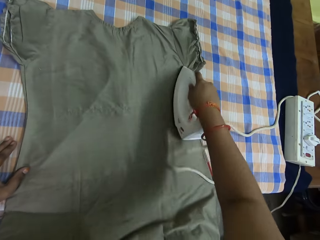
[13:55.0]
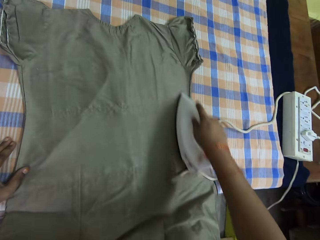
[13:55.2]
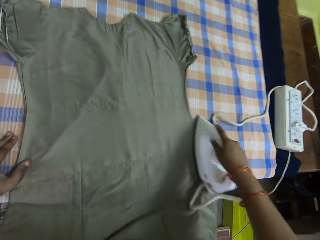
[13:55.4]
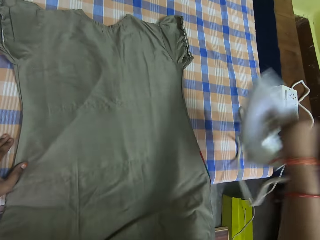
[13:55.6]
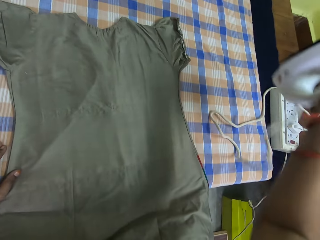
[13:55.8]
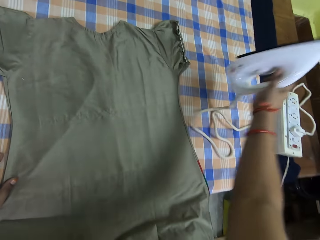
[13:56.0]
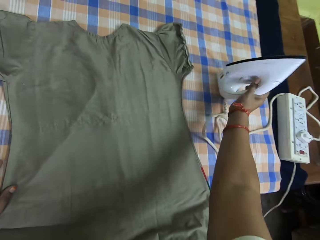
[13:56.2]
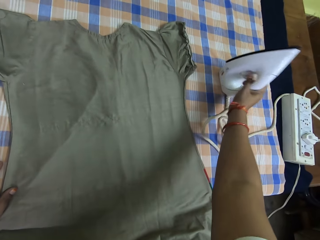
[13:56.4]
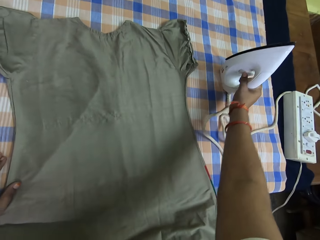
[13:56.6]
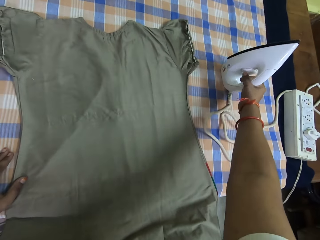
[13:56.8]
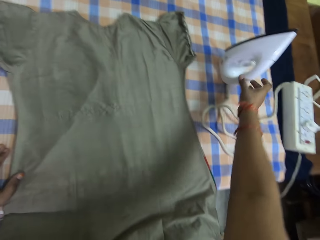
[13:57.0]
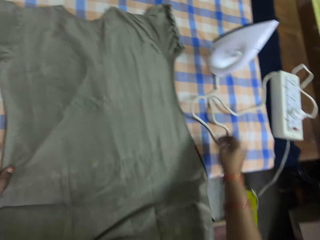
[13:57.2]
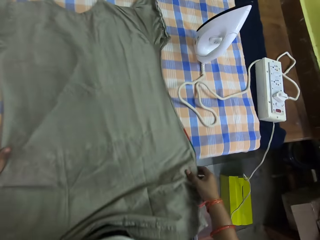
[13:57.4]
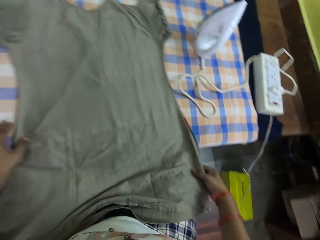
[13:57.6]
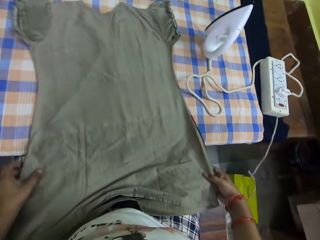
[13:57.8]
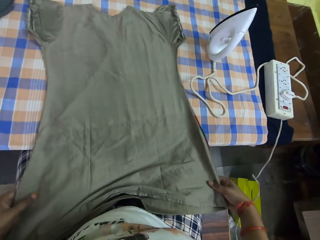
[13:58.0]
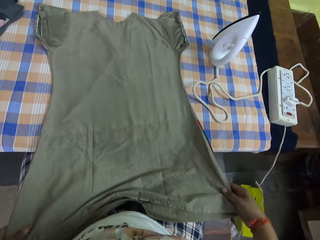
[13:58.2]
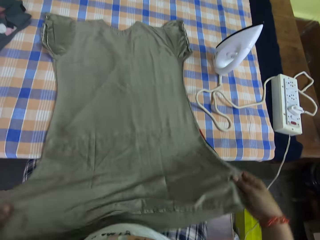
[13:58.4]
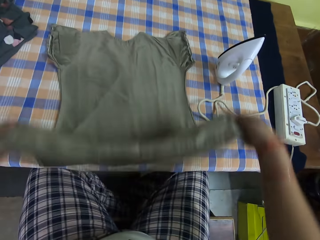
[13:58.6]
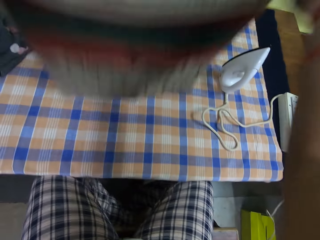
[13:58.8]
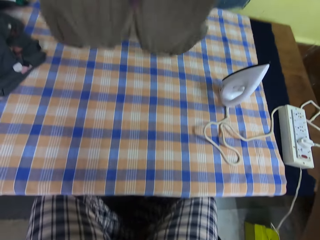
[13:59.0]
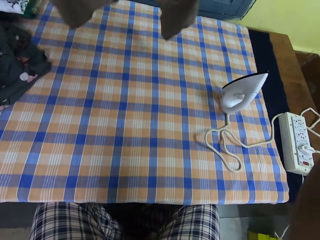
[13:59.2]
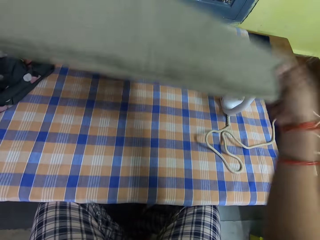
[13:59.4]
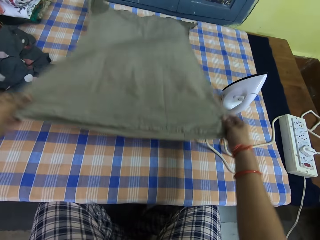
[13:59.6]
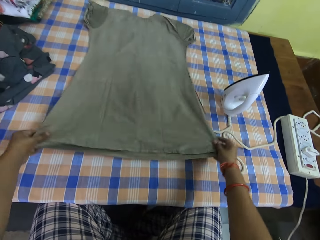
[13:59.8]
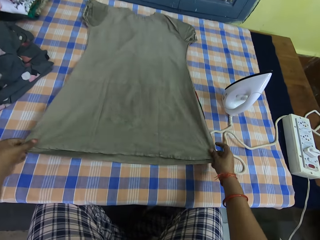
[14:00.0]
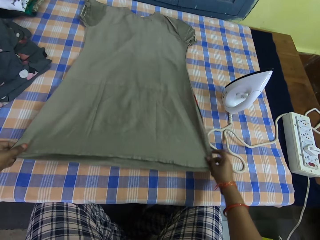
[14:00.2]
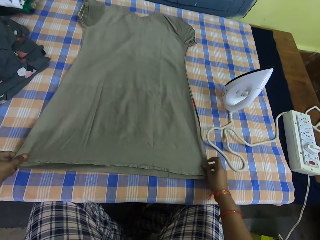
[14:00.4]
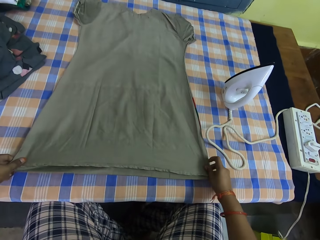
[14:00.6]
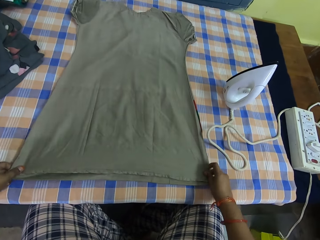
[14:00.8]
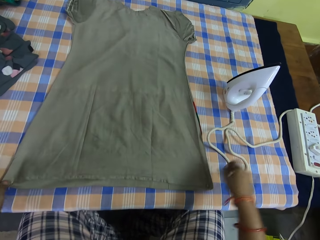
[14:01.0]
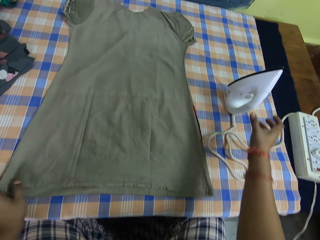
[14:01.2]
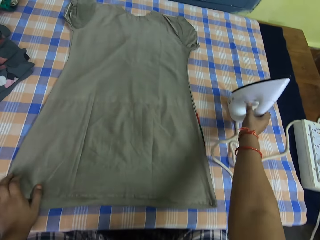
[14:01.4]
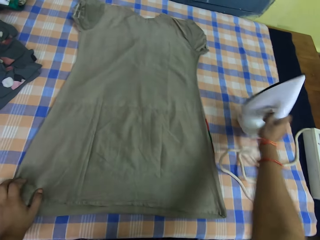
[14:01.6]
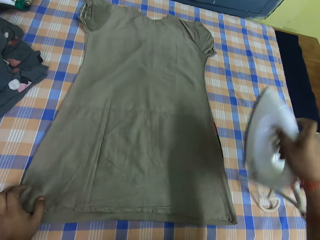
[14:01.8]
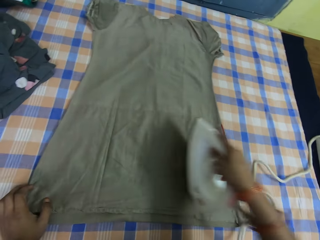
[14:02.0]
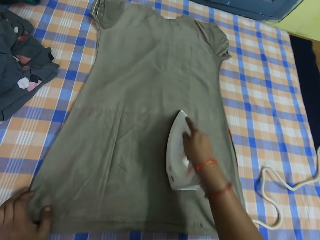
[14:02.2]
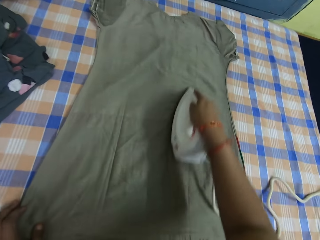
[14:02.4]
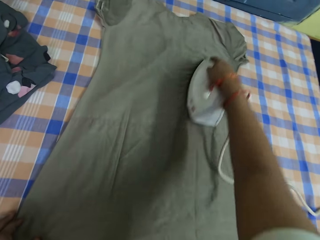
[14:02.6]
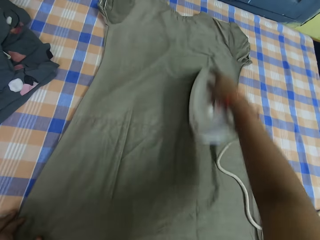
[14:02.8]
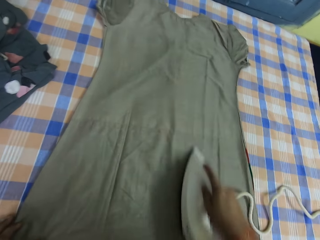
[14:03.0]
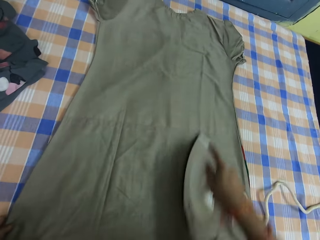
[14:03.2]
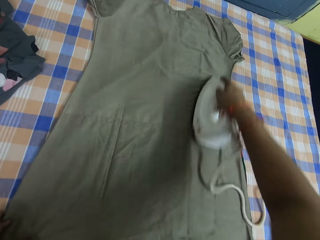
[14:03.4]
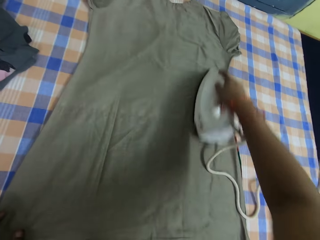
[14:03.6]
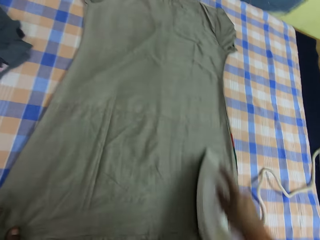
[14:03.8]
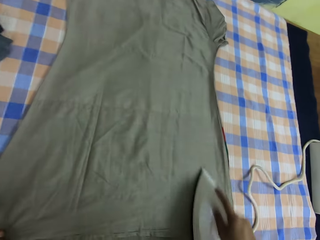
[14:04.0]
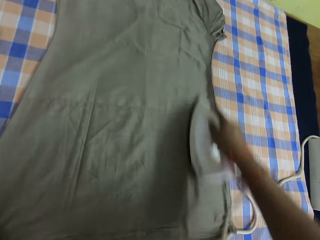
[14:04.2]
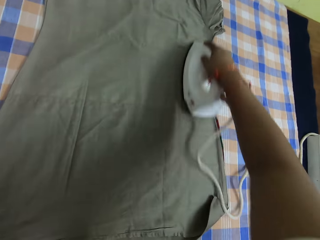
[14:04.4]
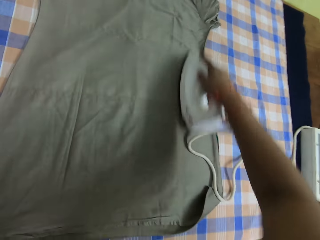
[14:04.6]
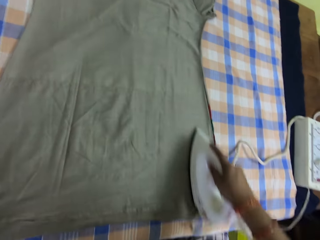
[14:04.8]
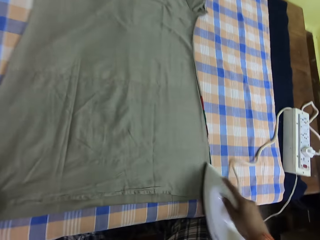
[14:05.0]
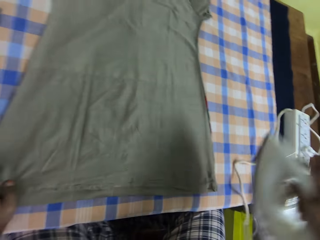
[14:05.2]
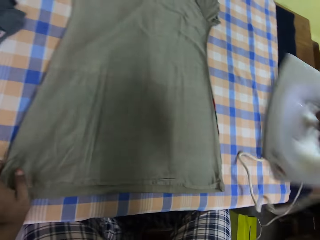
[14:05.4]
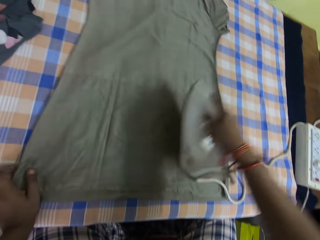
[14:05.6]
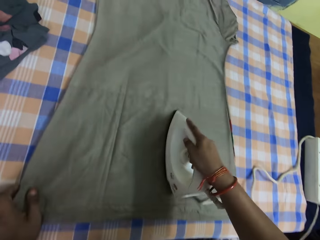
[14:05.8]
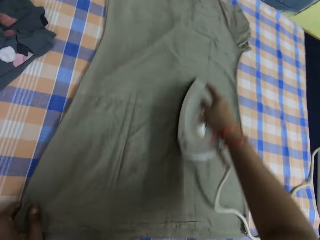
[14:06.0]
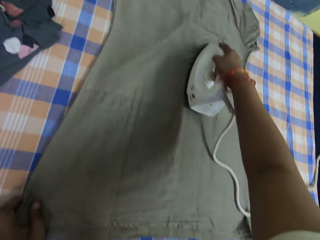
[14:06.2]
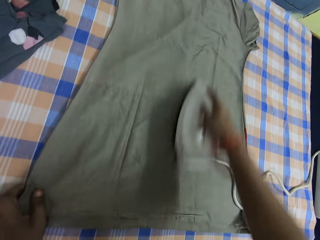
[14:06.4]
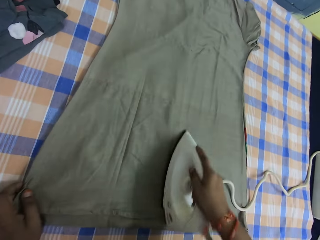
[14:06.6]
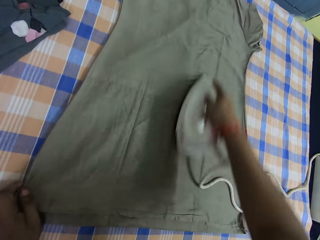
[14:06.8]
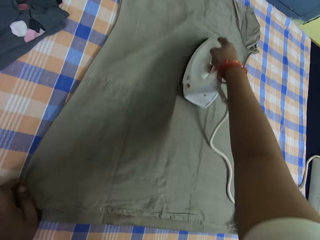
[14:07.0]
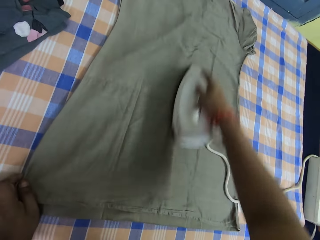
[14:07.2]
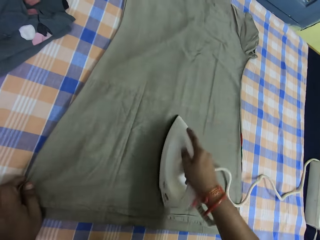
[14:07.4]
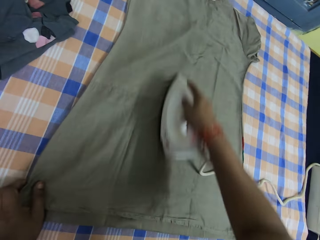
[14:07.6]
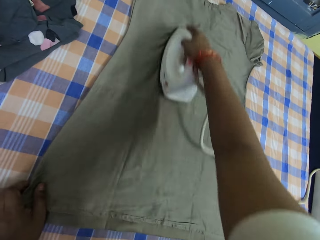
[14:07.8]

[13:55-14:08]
The camera wearer lifts the iron box. He places the iron on the table. He pulls back the right hand. He holds the cloth. He stretches the cloth. He adjusts the cloth on the table with both hands. He lifts the cloth. He drops the cloth on the table. He holds the cloth. He pulls the cloth. He picks up the iron box. He lifts the iron box. He holds the cloth on the table with his left hand and smoothens the cloth on the table with a pressing iron in his right hand.

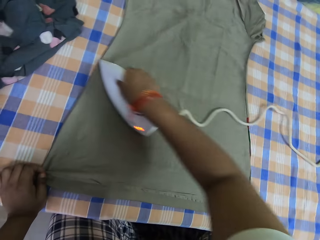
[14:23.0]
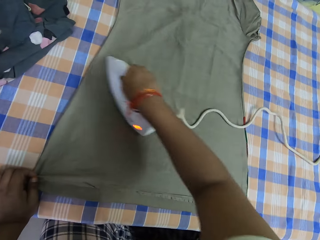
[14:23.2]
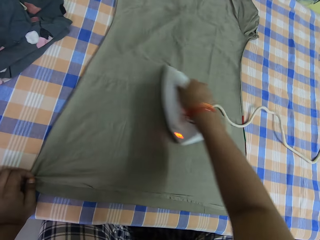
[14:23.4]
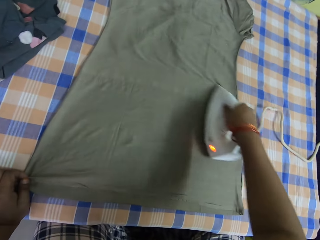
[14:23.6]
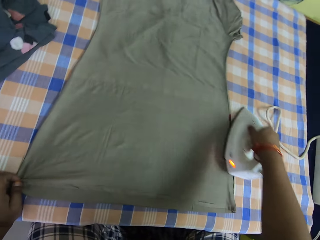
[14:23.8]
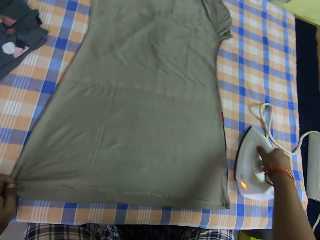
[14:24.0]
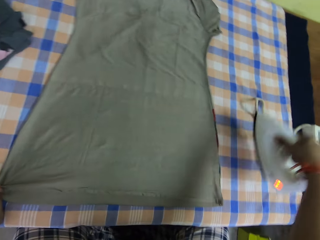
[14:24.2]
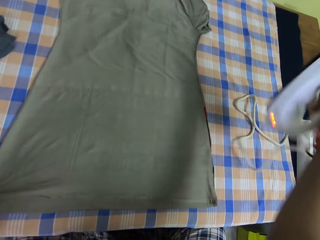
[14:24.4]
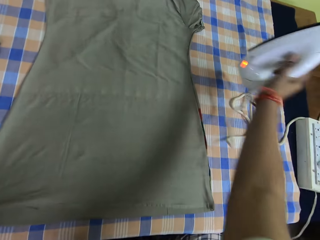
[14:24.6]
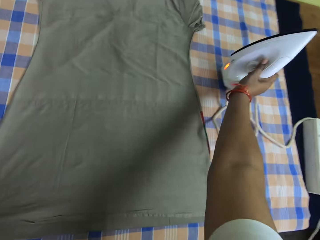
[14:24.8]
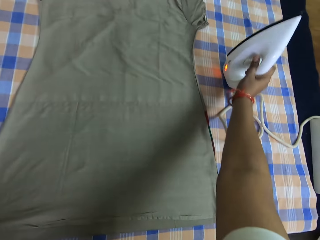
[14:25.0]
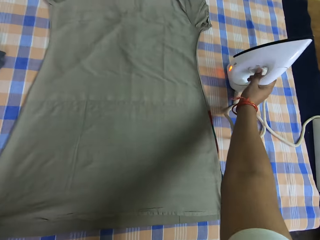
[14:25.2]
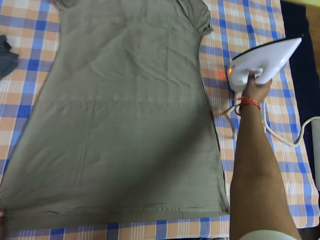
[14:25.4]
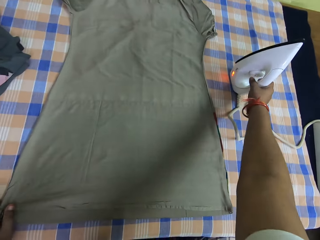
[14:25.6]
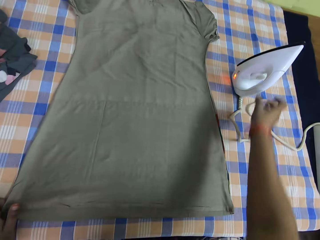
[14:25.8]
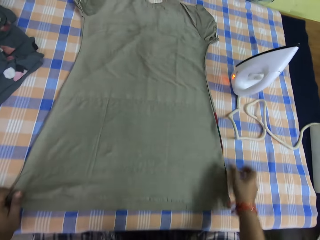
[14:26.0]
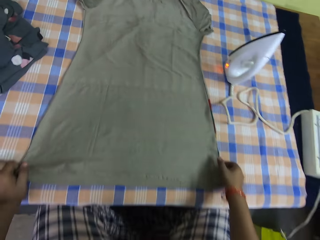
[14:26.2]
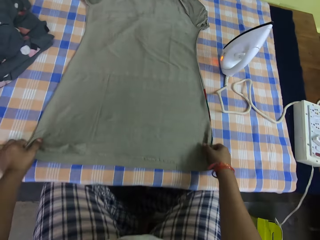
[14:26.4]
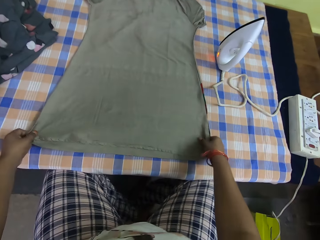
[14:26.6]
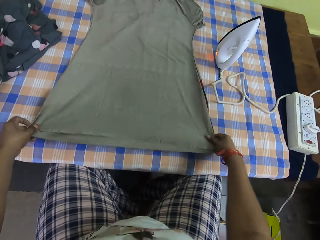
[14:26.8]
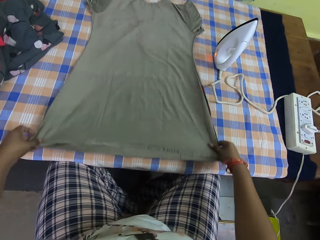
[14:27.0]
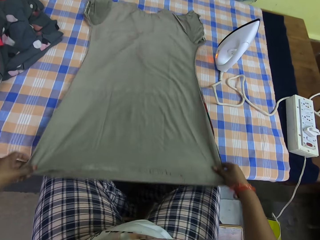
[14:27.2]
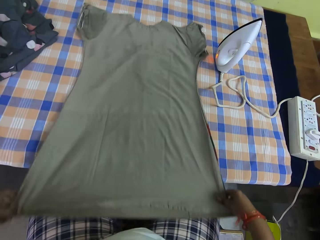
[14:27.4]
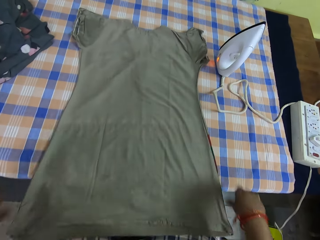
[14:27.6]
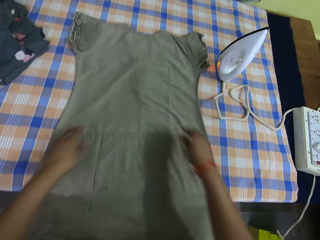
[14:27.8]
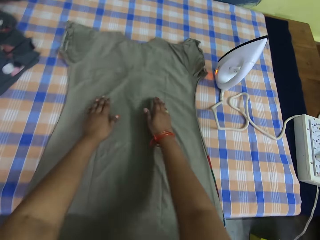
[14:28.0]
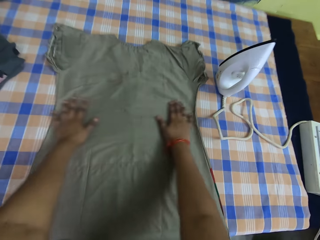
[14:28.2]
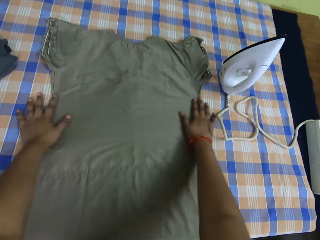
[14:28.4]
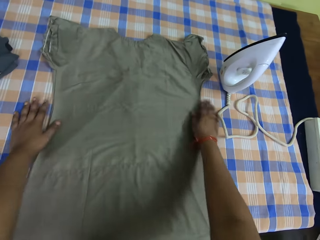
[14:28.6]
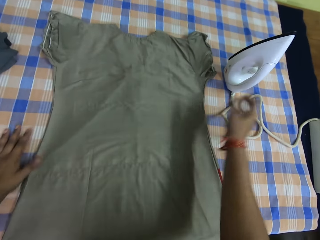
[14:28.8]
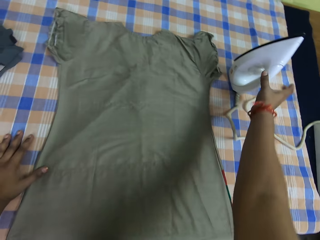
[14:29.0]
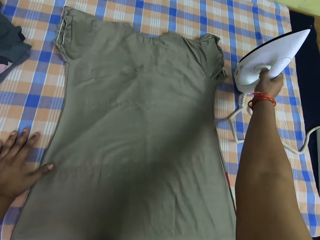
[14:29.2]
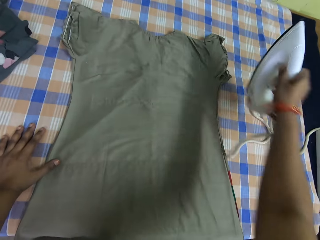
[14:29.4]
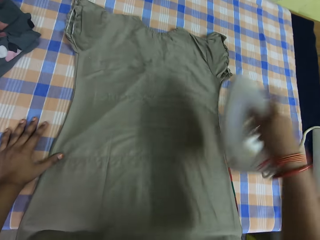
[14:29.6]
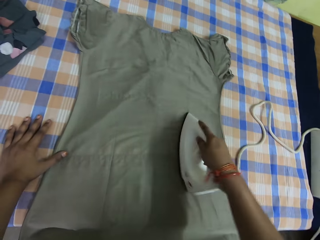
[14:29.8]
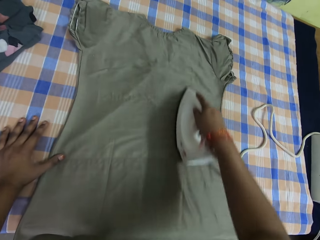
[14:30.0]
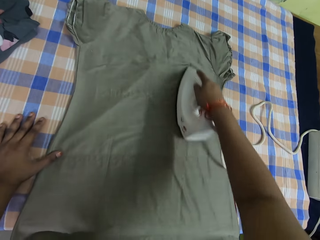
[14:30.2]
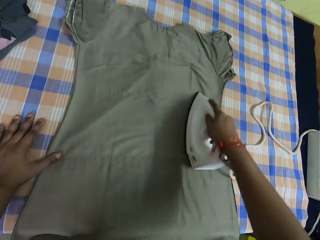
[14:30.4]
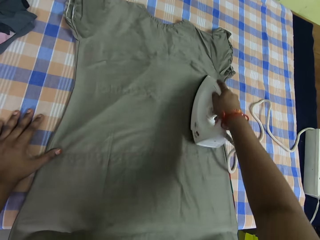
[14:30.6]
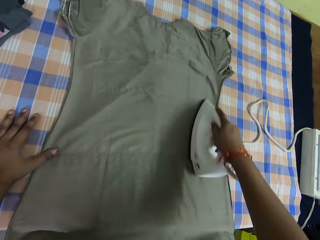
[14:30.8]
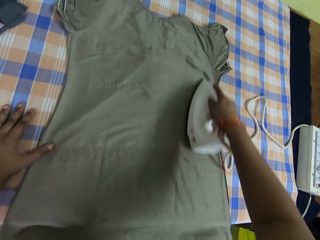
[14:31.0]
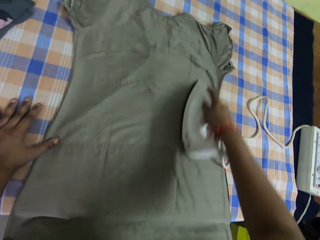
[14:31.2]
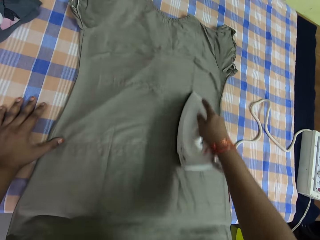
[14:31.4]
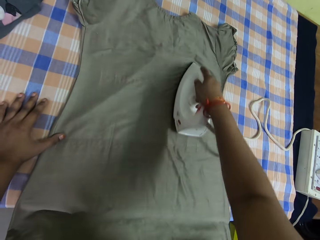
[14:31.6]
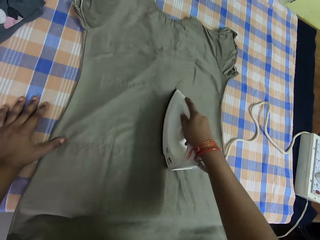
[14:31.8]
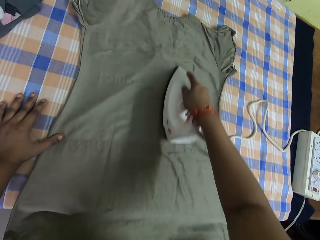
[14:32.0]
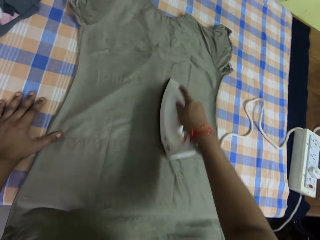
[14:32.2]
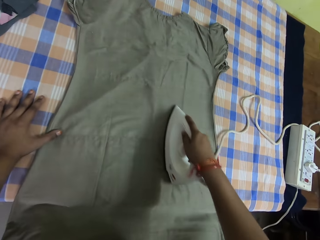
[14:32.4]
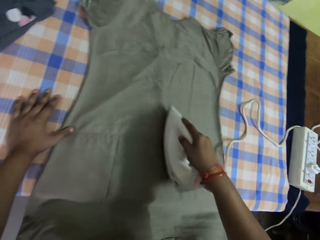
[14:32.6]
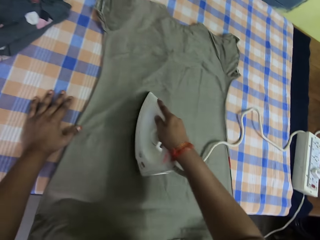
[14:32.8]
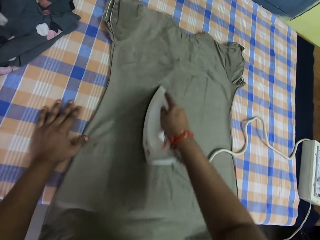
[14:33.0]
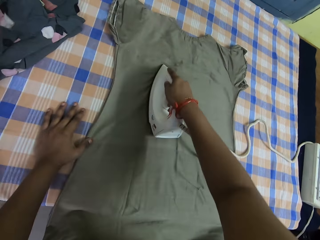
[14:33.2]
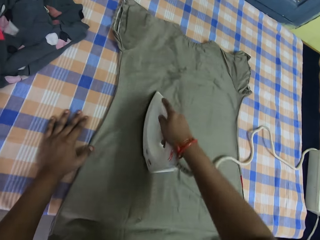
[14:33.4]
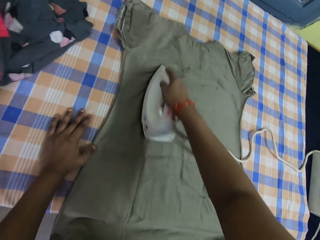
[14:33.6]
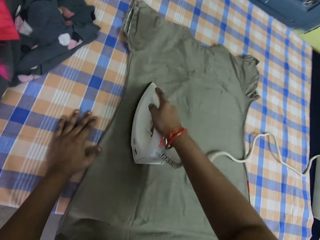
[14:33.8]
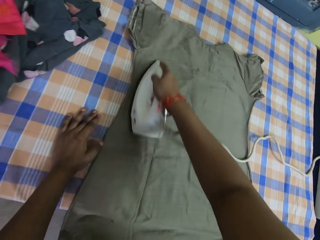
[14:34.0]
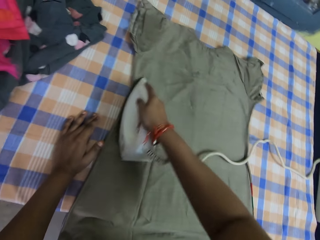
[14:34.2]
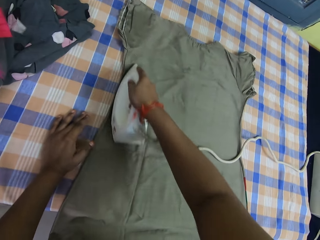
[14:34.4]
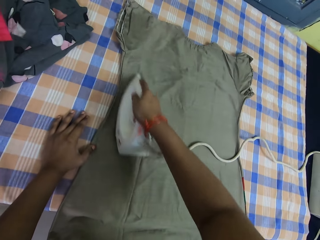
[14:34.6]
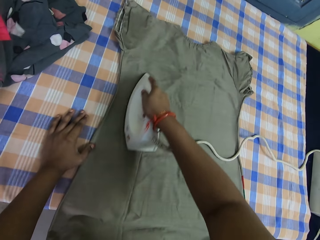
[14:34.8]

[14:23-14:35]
The camera wearer lifts the iron box. He places the iron on the table. He lets go of the iron box. He holds the cloth. He lifts the cloth. He adjusts the cloth on the table with both hands. He pulls the cloth. He lets go of the cloth. He stretches the cloth. He picks up the iron box. He lifts the iron box. He holds the cloth on the table with his left hand and smoothens the cloth on the table with a pressing iron in his right hand.
